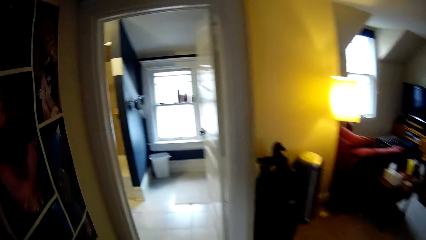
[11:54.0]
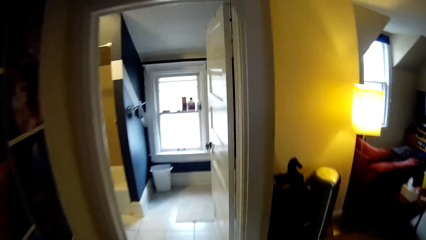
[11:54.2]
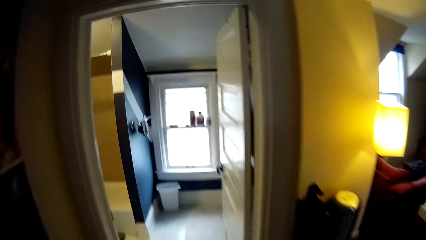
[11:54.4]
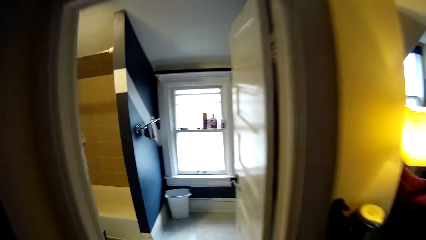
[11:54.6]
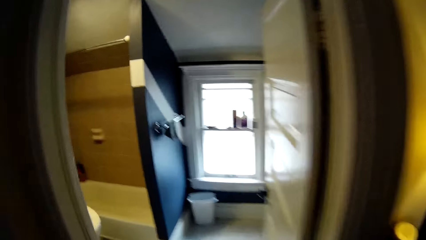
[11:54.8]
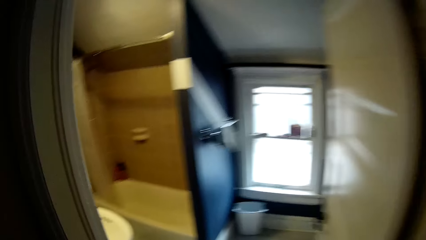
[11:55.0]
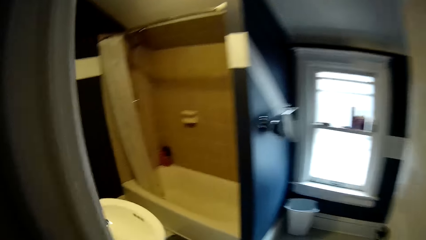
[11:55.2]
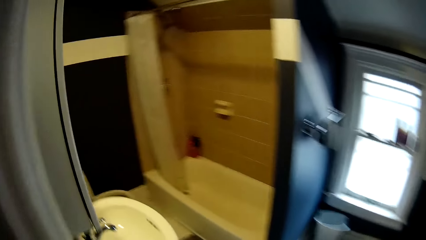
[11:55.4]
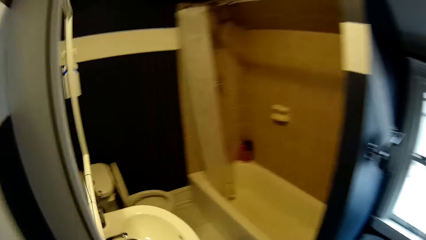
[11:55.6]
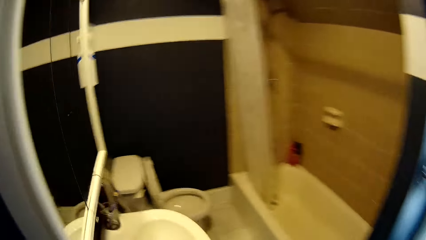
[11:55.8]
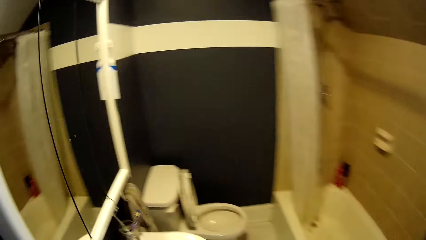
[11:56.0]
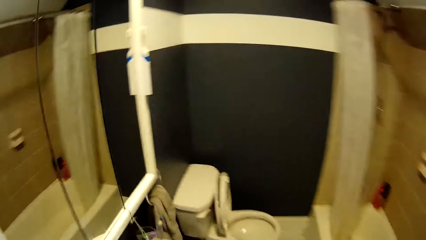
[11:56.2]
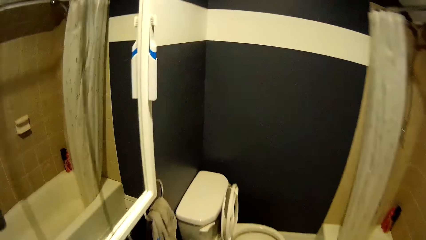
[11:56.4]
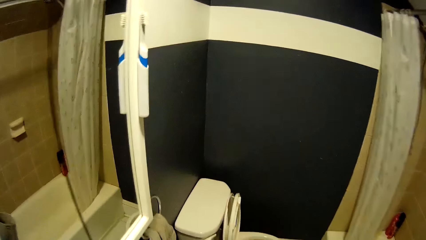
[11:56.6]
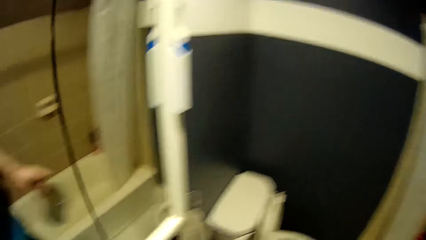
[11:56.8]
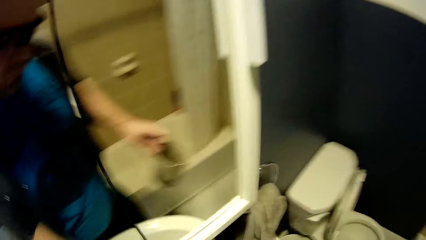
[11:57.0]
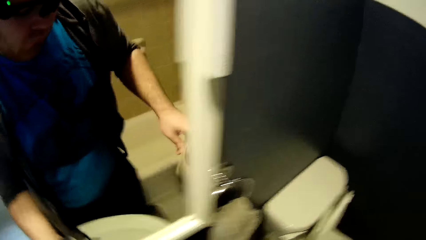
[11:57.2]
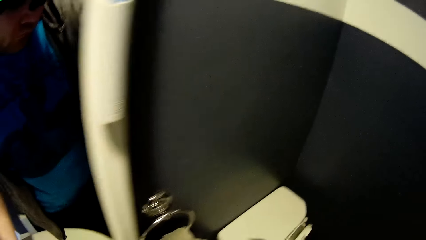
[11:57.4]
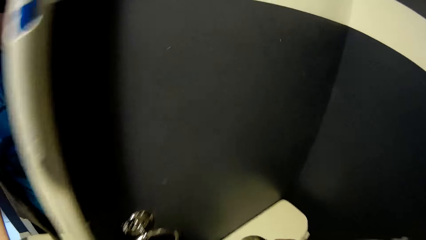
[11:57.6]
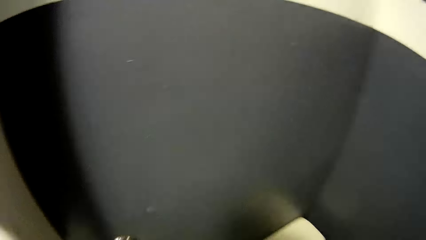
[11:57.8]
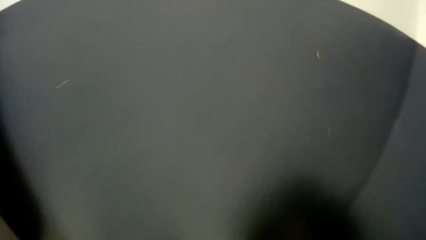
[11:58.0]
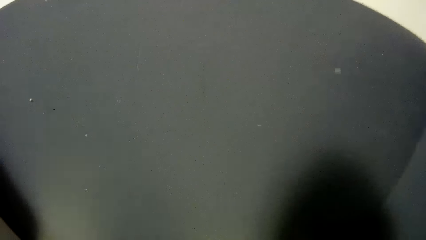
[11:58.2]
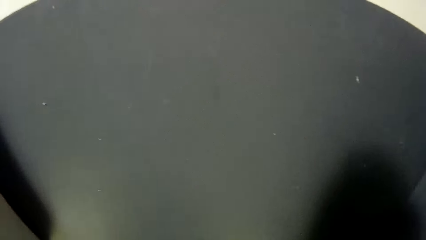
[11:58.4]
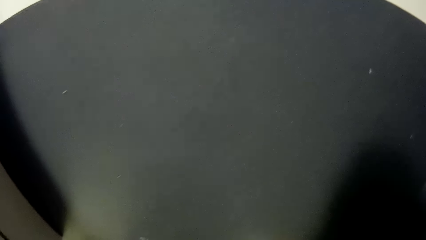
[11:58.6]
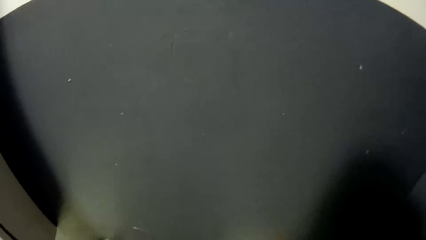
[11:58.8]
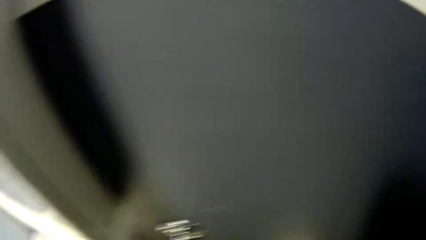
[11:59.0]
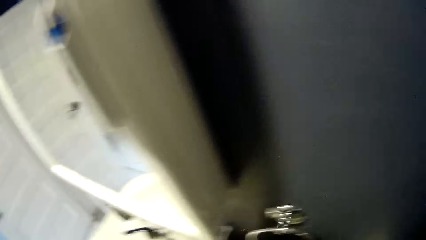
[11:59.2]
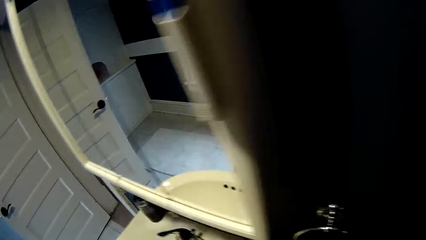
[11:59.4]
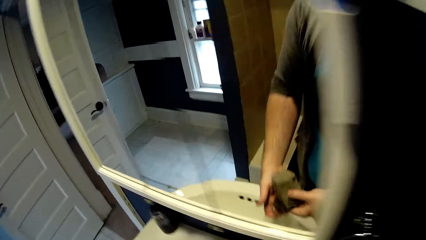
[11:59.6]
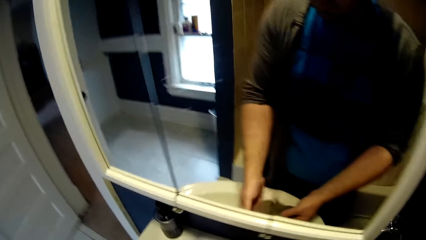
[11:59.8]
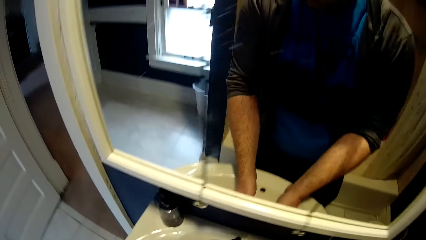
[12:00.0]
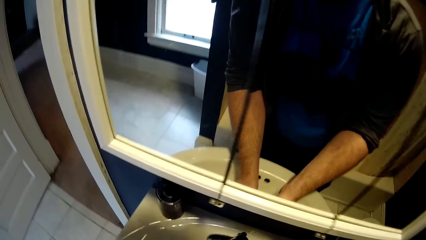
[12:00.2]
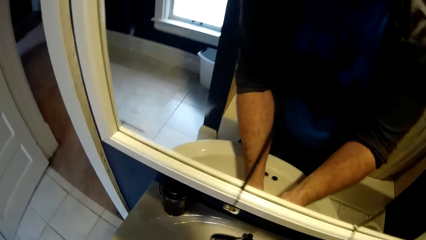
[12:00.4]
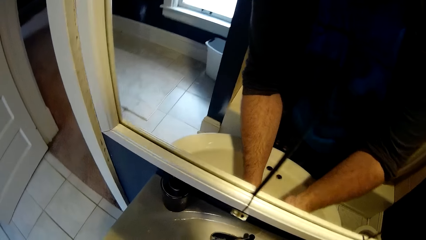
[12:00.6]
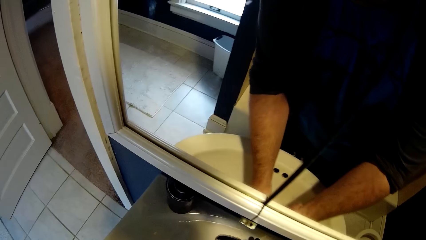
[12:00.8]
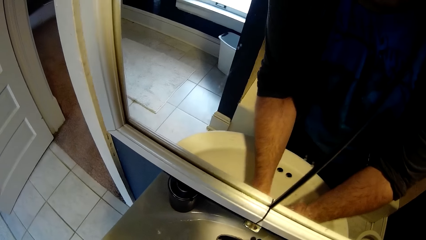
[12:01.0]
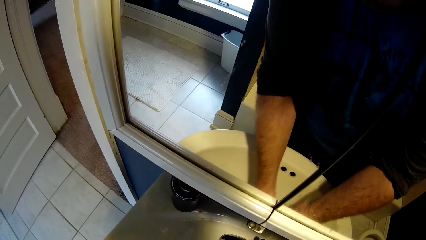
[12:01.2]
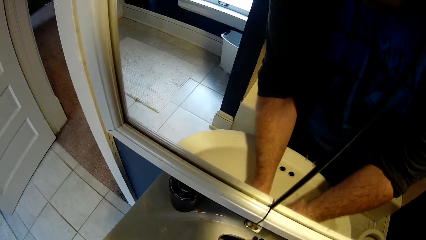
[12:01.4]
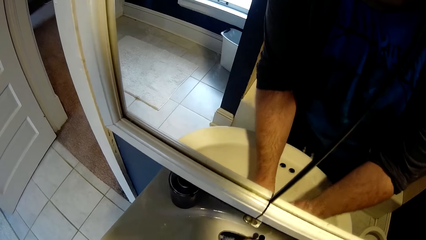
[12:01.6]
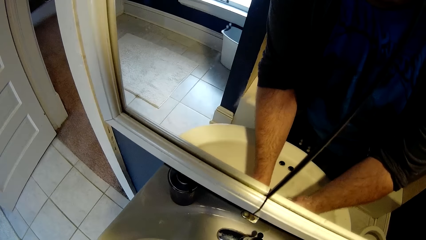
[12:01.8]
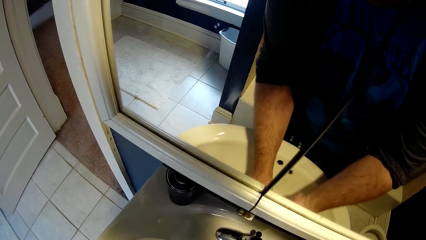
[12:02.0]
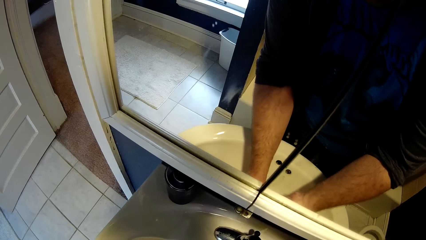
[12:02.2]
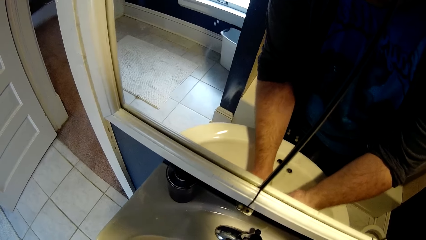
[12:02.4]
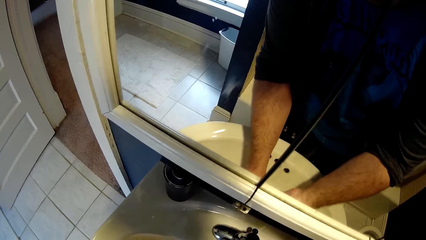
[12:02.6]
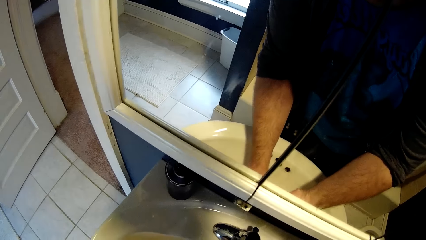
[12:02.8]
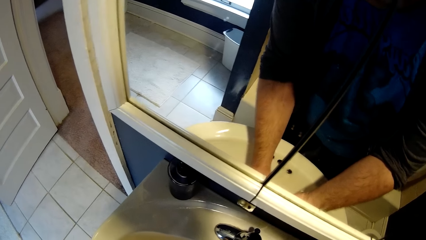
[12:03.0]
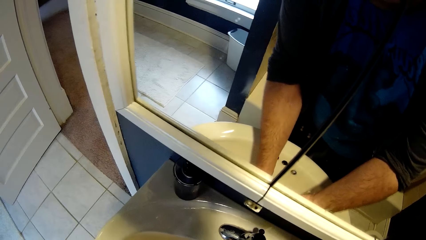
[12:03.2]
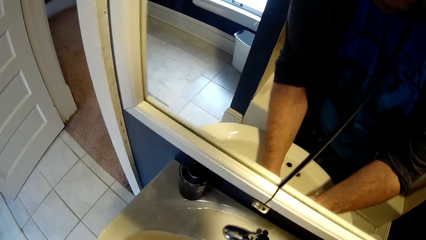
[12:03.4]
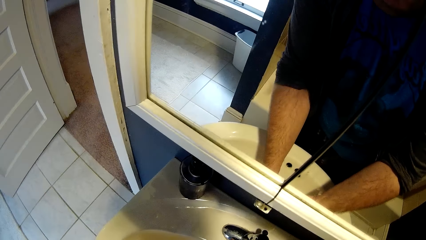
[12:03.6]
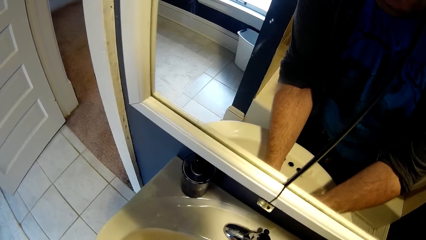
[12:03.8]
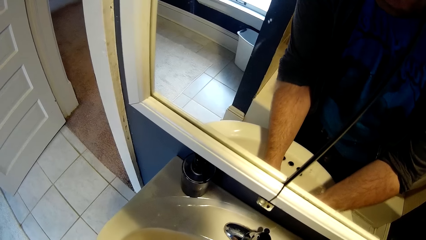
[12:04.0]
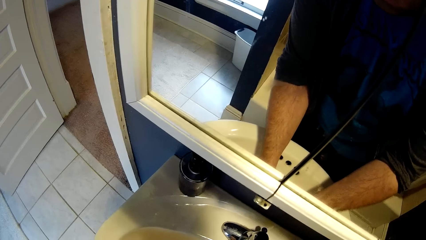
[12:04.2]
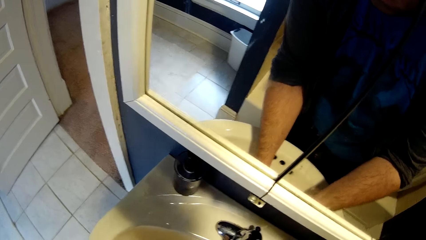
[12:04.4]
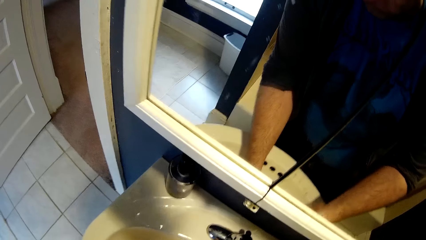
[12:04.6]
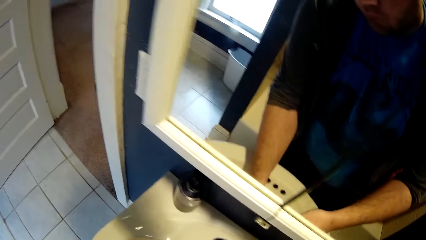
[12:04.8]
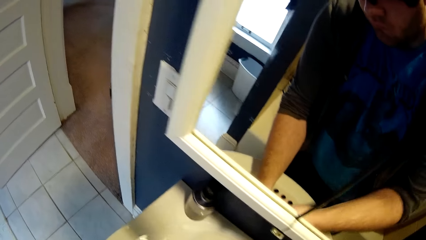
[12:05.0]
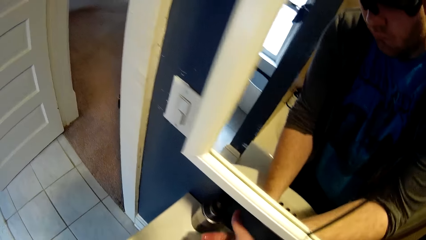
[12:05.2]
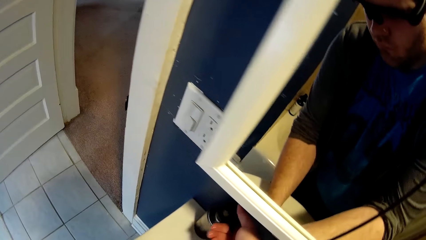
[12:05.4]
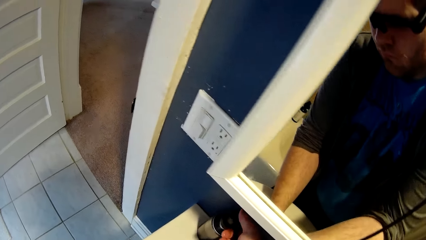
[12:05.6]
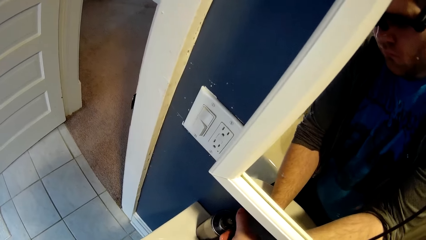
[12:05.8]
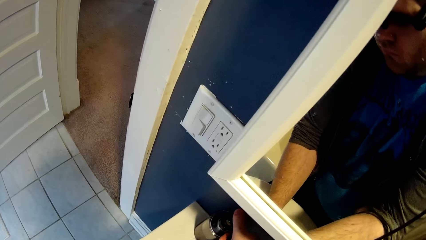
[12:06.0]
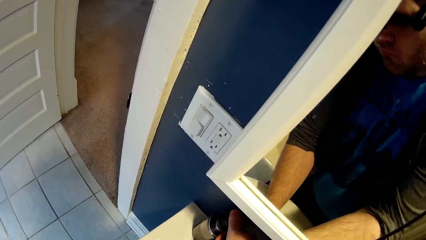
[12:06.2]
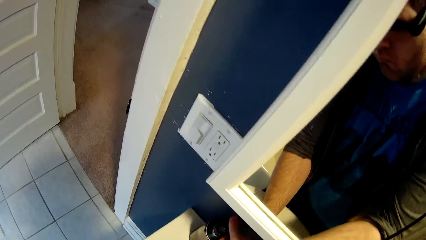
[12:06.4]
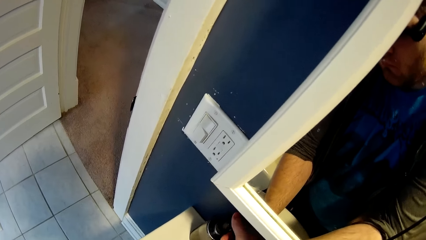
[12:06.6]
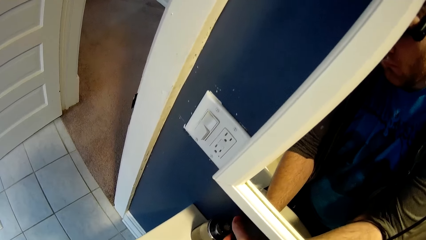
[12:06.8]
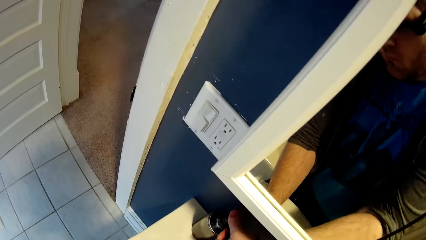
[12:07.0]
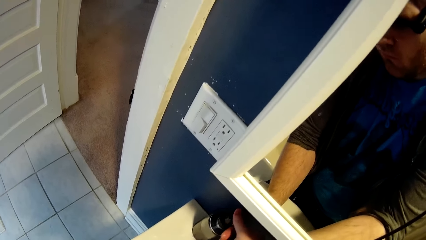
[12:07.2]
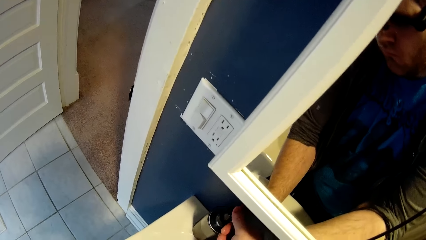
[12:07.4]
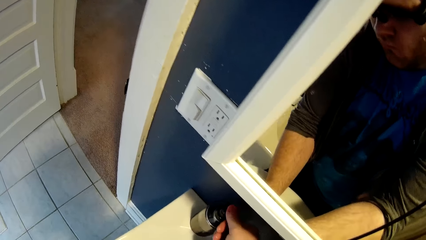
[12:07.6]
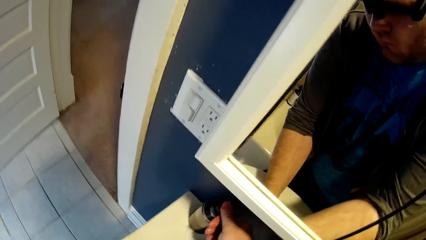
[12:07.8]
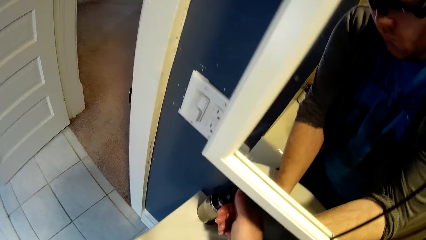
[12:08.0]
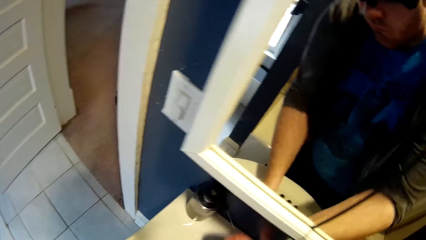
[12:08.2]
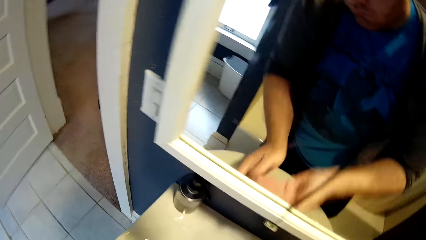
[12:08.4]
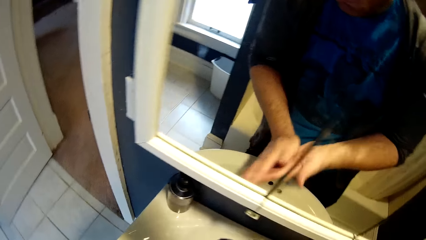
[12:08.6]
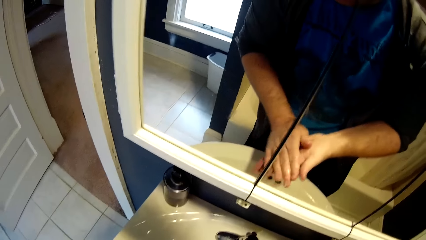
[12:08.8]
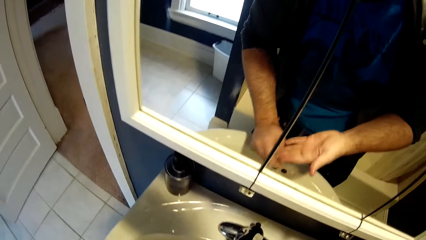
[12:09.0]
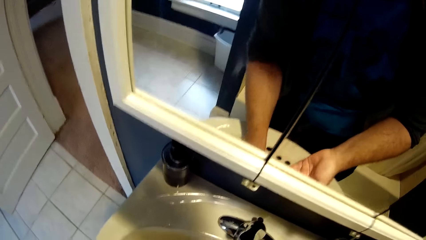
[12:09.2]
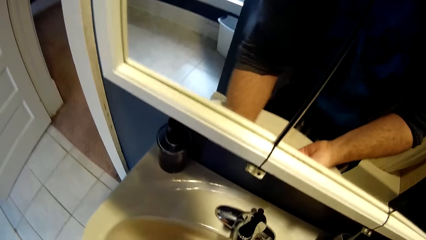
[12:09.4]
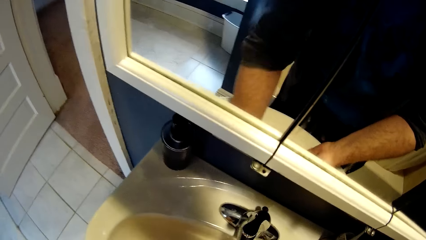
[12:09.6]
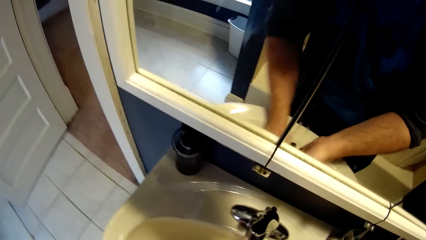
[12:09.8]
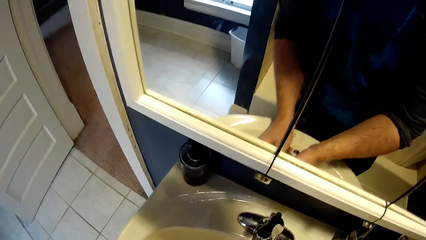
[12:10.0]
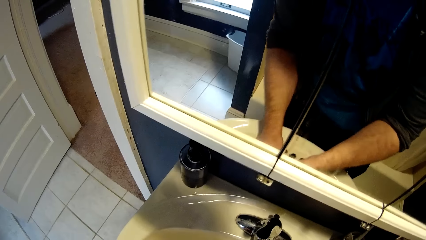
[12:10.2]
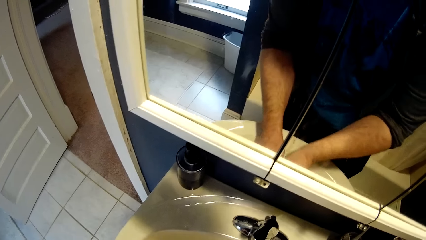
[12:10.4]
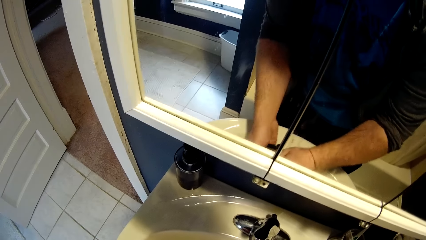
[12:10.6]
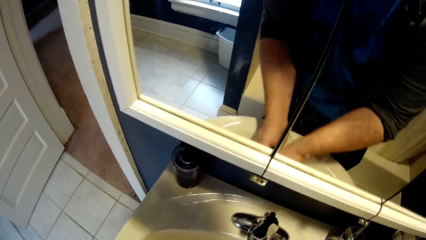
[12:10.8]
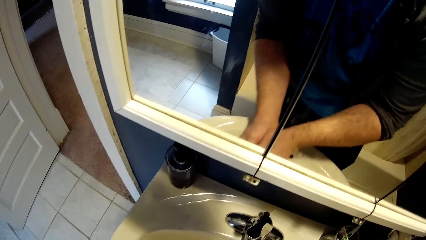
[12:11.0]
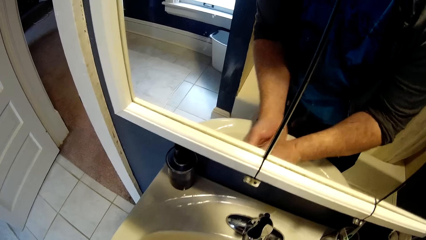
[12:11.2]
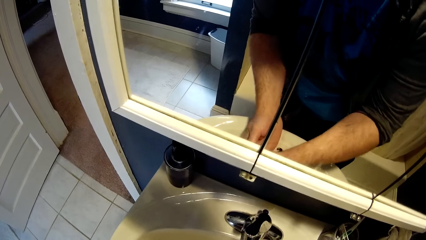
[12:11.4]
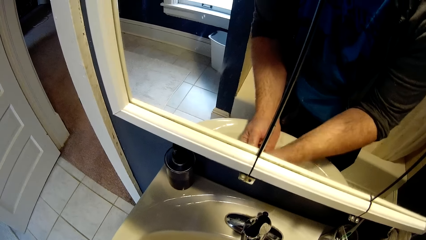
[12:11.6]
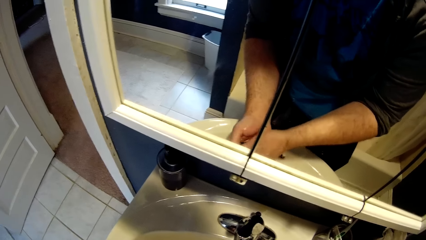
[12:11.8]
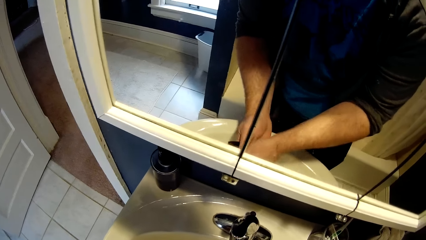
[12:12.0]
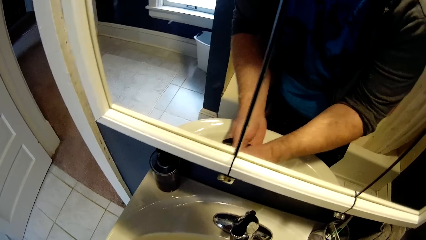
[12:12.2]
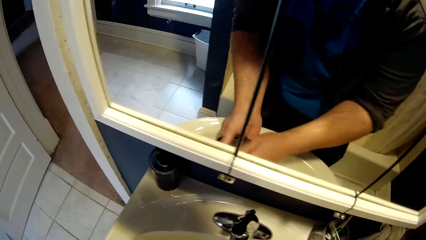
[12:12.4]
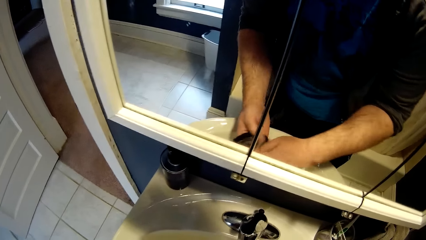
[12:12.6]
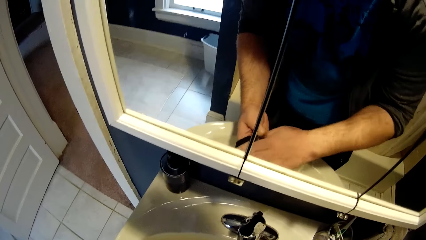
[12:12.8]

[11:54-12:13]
The camera wearer opens the water tap. He places something on the toilet. He washes the vacuum cleaner filter. He presses soap on his hands. He washes his hands. He picks up something. He washes something.
